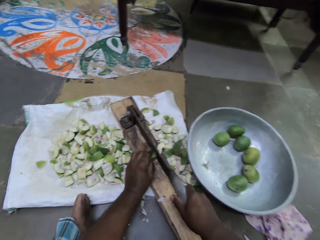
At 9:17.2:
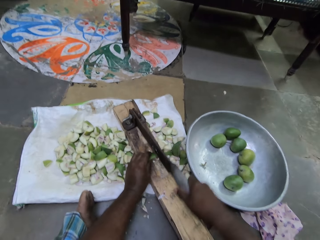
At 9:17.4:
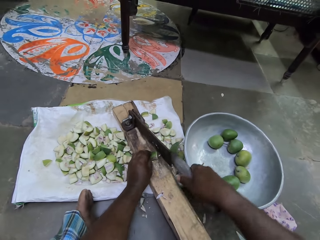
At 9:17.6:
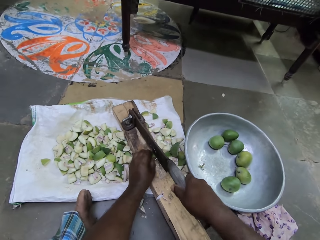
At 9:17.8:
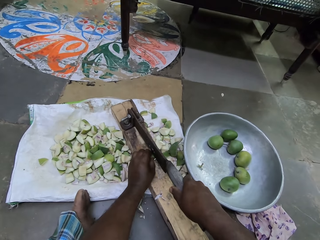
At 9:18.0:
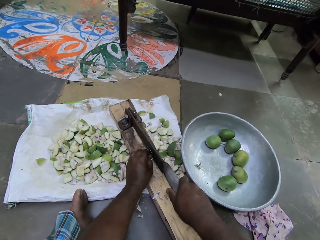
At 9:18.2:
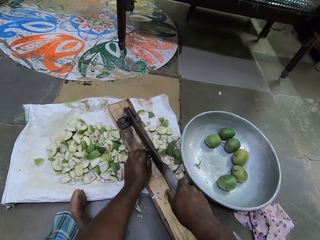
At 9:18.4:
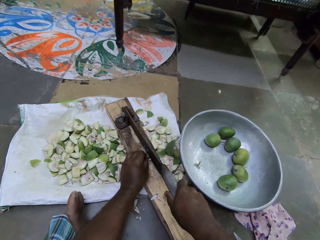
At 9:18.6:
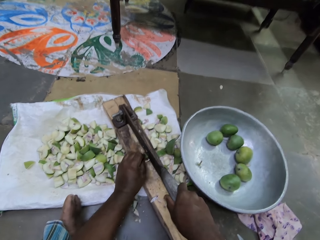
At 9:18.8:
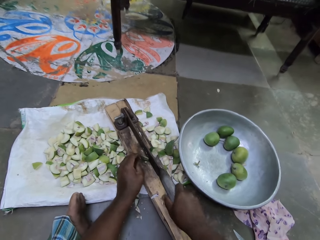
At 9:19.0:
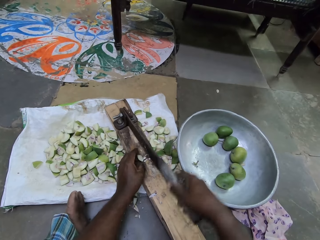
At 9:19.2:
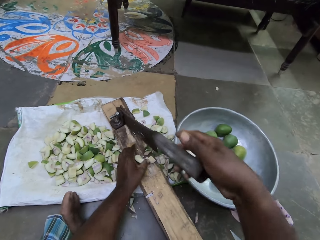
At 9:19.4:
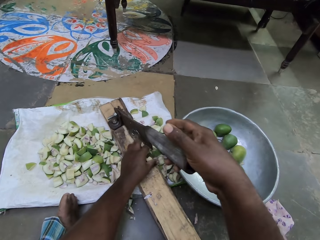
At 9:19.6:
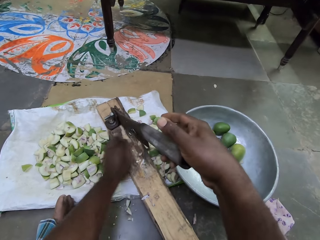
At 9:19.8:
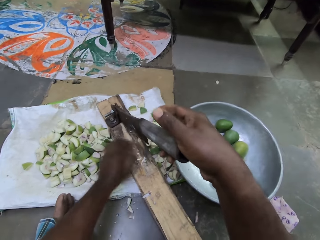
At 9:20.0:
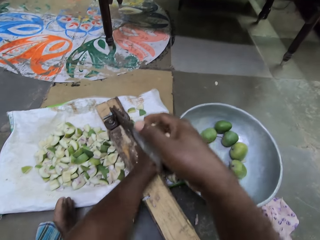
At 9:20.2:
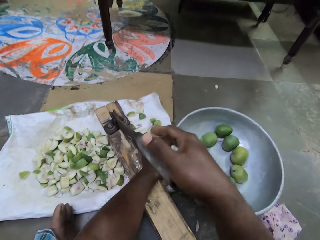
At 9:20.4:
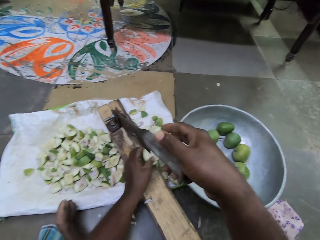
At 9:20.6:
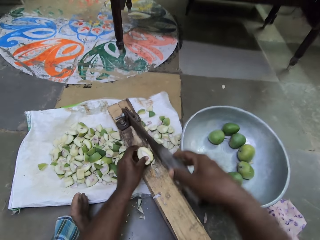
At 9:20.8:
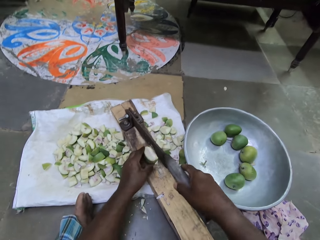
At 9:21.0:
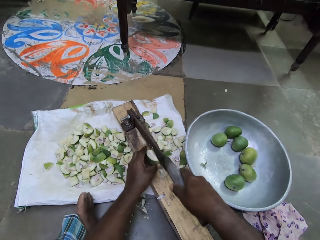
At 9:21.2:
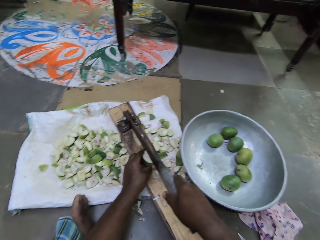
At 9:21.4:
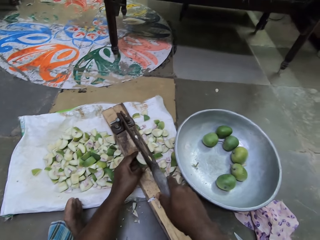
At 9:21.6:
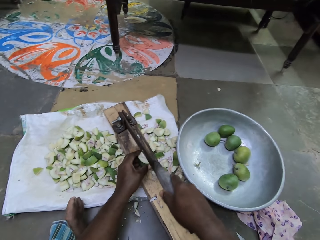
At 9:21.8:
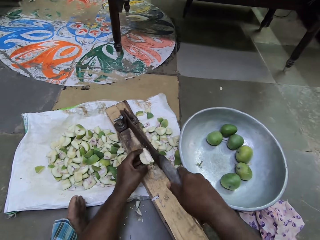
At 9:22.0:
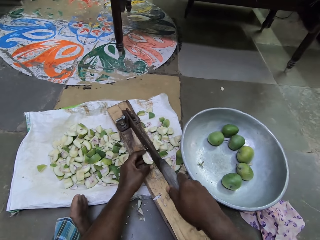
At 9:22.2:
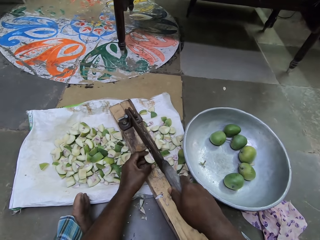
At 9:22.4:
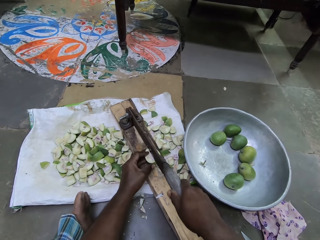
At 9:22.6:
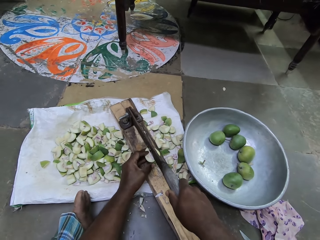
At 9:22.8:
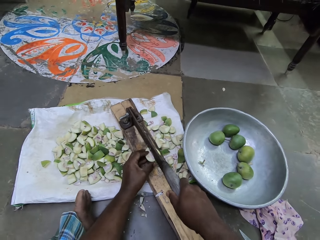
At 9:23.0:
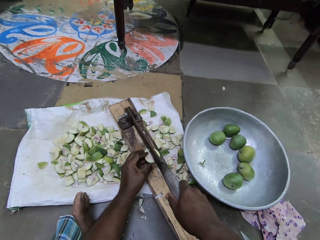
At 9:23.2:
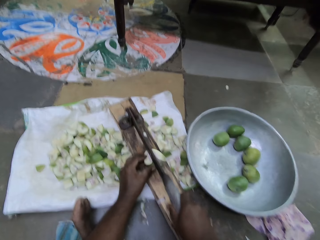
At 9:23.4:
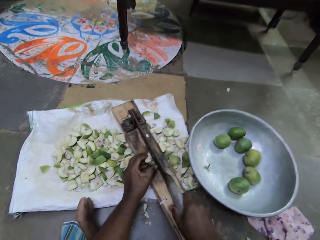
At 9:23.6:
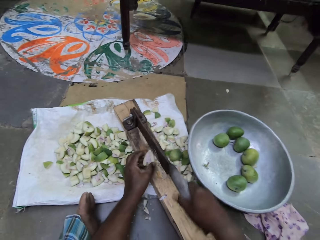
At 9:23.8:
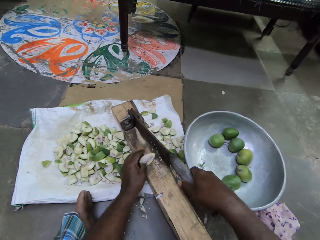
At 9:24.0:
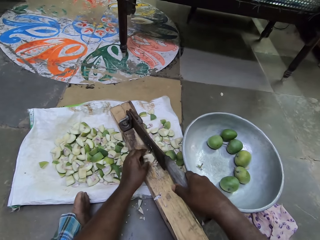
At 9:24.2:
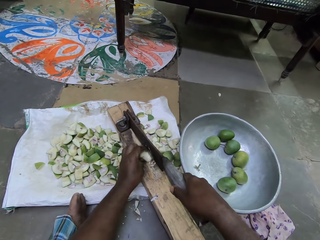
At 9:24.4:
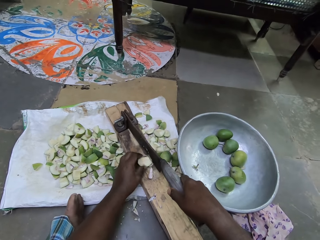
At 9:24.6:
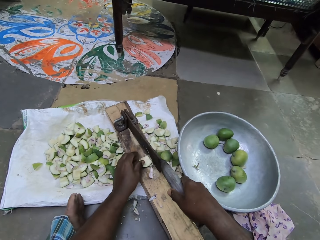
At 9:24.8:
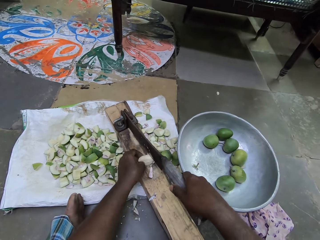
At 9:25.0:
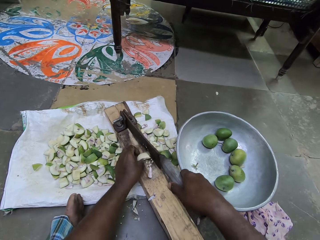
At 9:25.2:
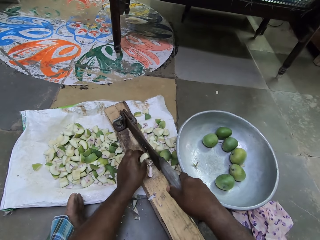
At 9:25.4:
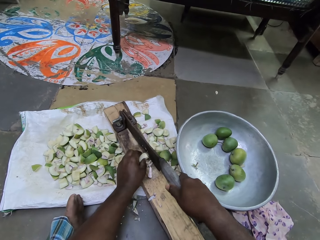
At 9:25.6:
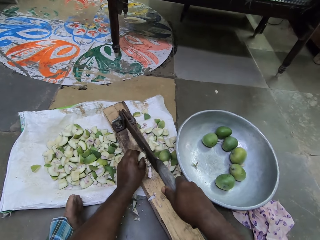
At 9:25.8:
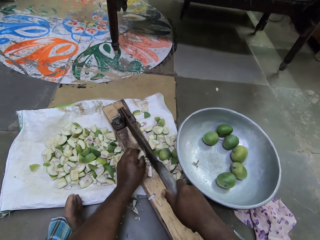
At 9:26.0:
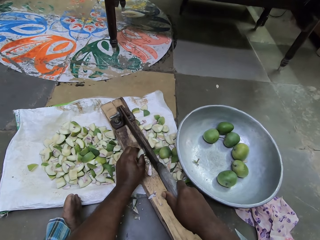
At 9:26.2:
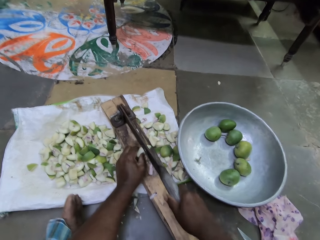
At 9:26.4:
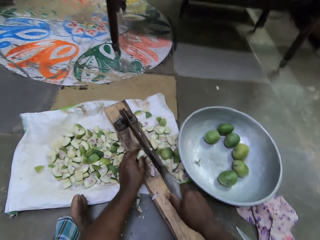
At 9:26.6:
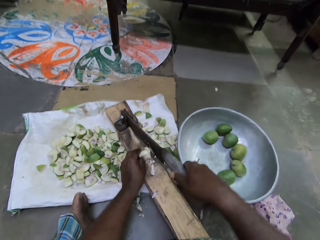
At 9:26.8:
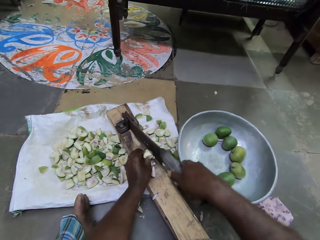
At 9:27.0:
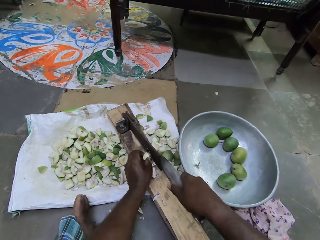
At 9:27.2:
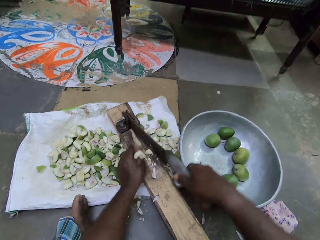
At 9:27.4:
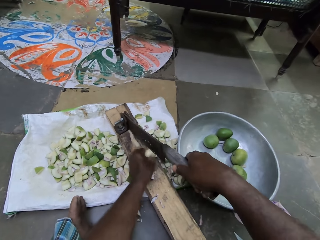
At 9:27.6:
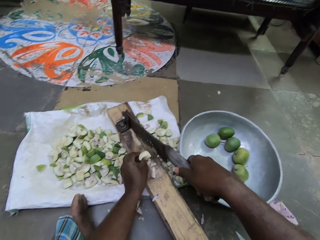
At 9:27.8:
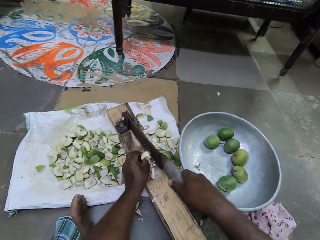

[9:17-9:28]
The camera wearer pushes mango pieces with her left hand. She removes pieces of pear on the clever cutter with her left hand. She picks a cut portion of the pear on the ground with her left hand. She places the cut portion of the pear in her left hand in the clever cutter. She slices the cut portion of the pear in her left hand with the clever cutter with her right hand.

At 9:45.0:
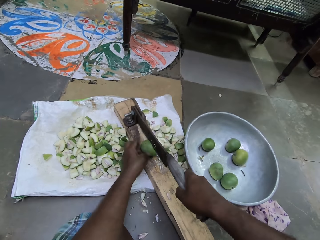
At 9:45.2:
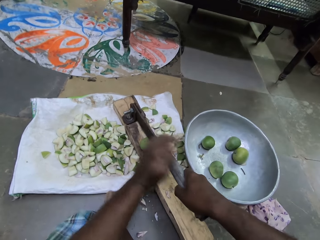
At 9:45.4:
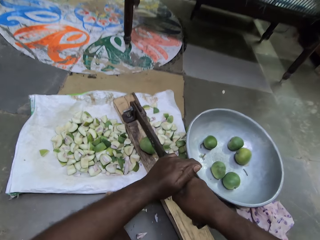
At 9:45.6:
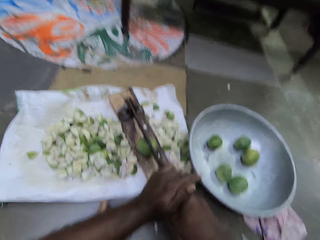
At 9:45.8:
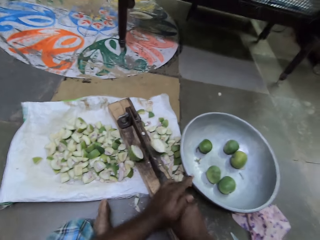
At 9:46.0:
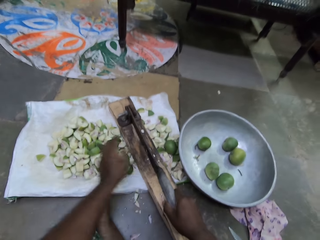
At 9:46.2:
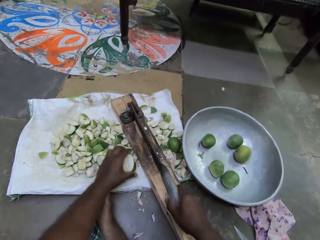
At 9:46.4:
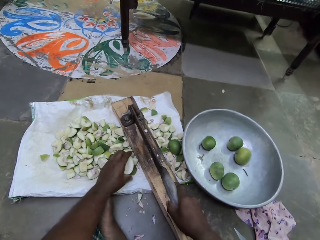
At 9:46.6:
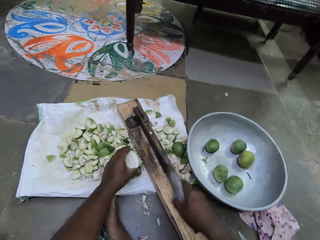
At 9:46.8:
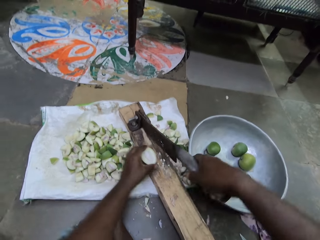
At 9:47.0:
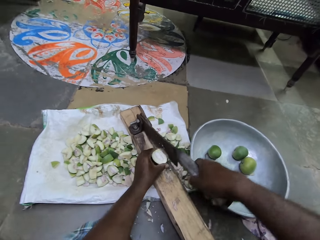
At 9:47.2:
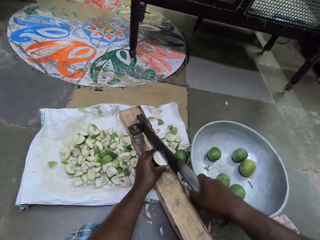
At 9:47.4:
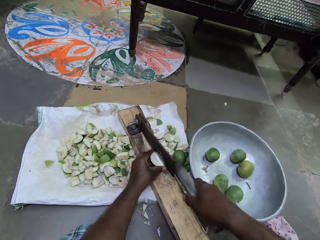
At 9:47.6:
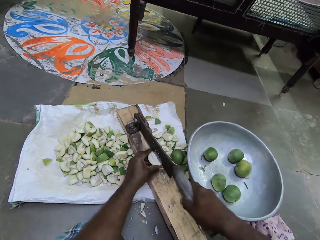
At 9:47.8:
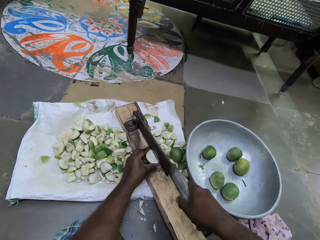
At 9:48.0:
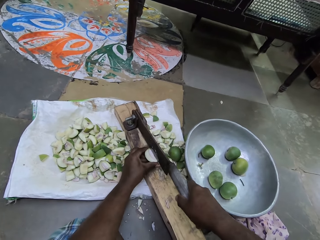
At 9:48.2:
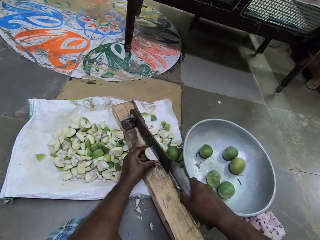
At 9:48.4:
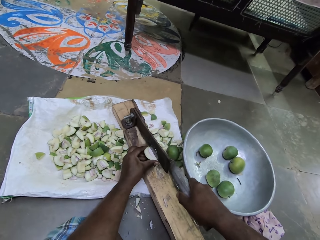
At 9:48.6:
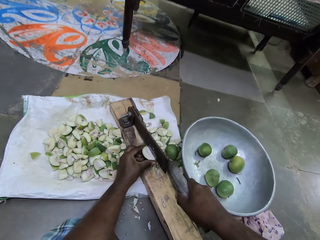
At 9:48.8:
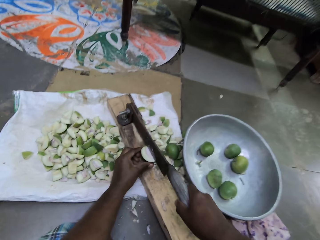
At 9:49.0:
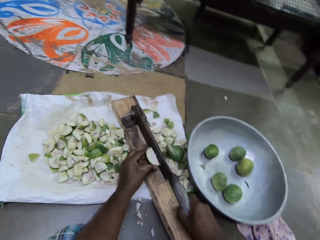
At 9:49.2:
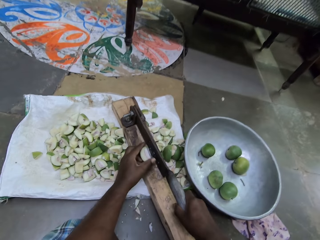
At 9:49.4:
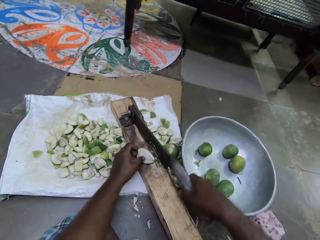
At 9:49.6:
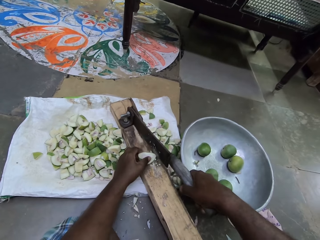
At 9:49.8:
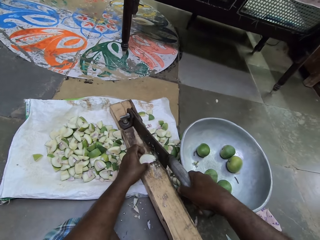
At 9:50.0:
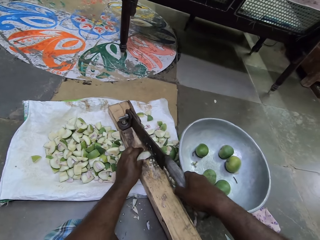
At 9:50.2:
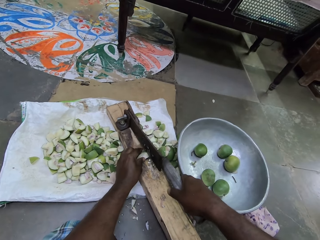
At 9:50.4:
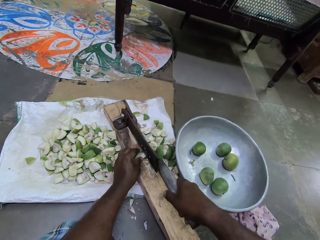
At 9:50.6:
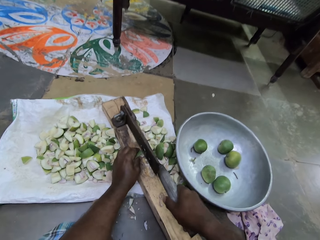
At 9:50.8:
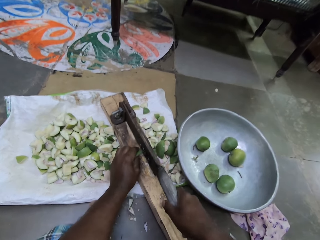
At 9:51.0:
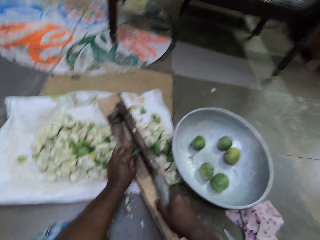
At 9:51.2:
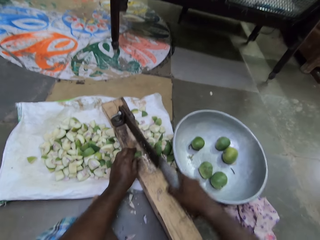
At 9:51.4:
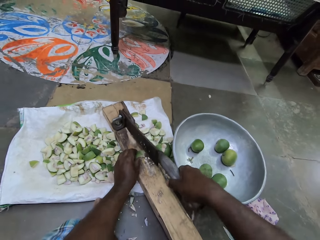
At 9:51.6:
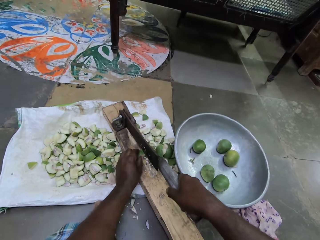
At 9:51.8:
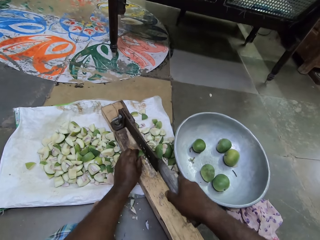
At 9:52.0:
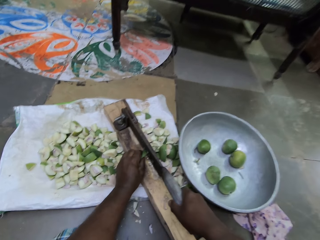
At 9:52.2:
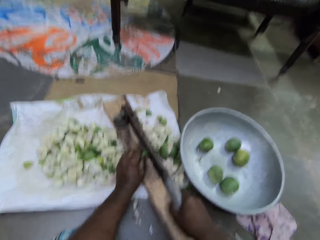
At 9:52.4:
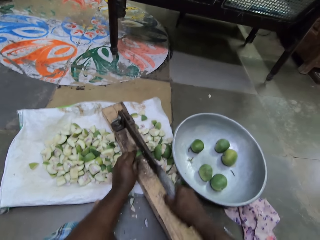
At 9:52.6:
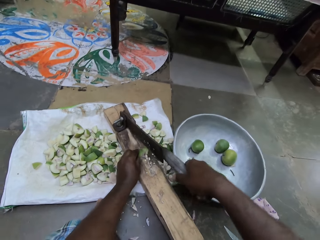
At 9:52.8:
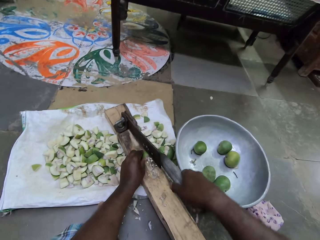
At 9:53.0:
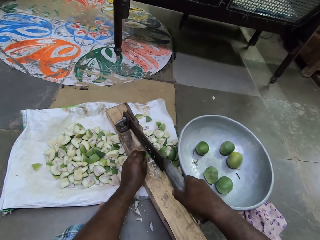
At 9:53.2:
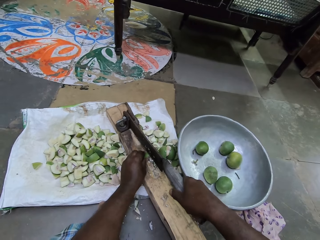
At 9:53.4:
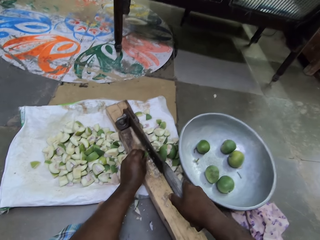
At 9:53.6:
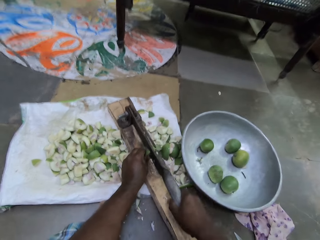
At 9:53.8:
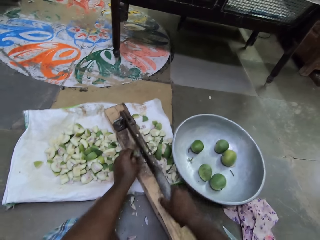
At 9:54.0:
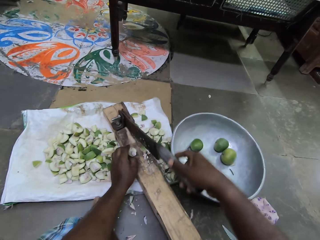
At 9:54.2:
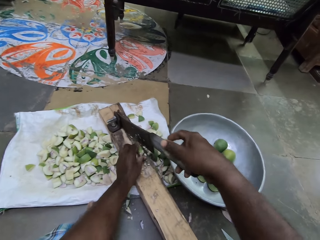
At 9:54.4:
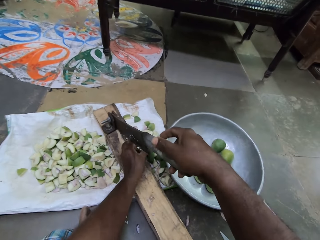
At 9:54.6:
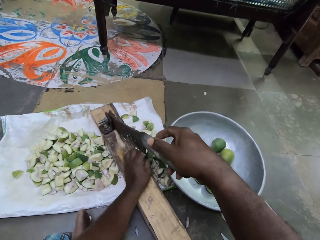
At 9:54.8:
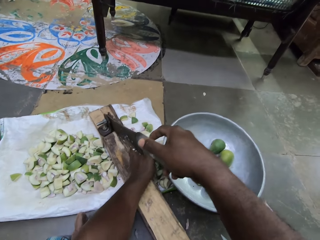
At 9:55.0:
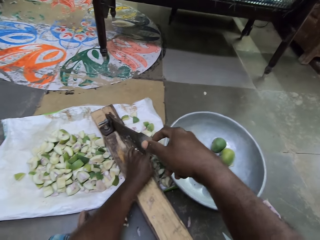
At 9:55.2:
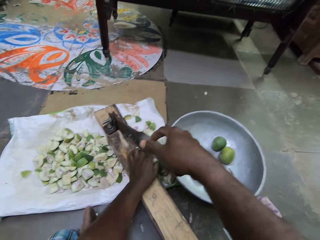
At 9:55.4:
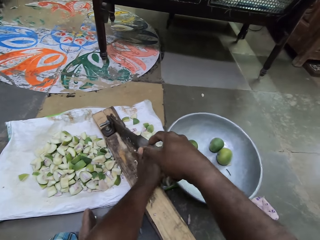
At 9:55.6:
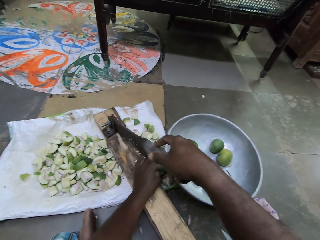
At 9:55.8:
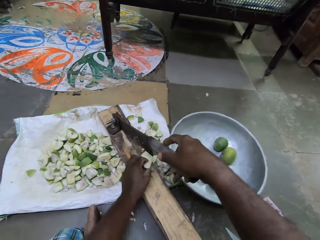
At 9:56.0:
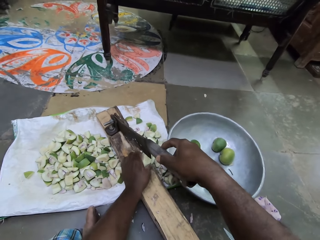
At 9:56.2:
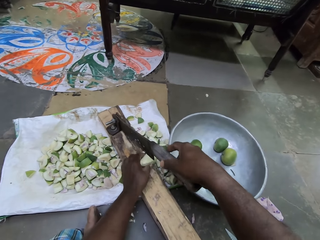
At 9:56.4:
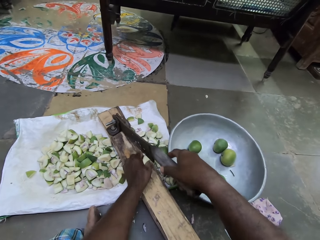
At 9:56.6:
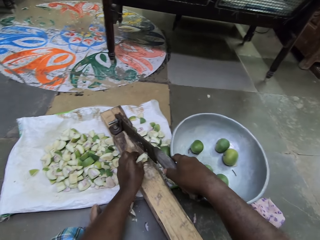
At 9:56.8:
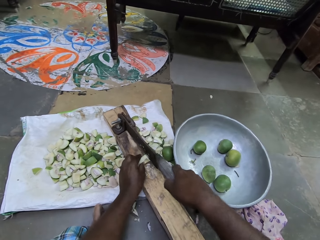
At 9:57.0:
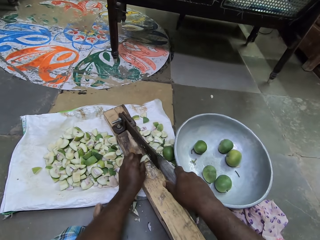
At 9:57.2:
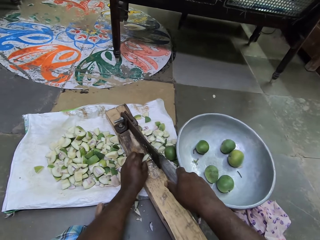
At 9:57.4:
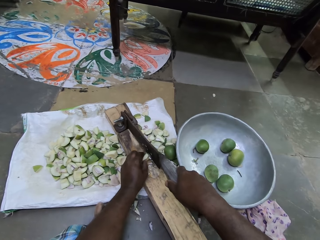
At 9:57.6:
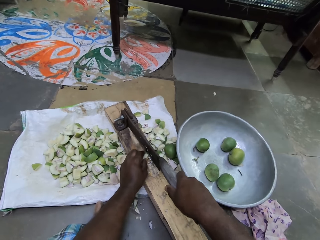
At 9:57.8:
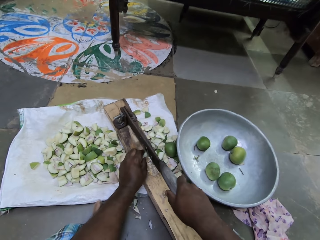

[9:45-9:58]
The camera wearer slices the pear with the clever cutter with both hands. She picks a cut portion of the pear on the ground with her left hand. She places the cut portion of the pear in her left hand in the clever cutter. She slices the cut portion of the pear in her left hand with the clever cutter with her right hand. She pushes mango pieces with her left hand. She removes pieces of pear on the clever cutter with her left hand. She picks a cut portion of the pear on the ground with her left hand. She places the cut portion of the pear in her left hand in the clever cutter. She slices the cut portion of the pear in her left hand with the clever cutter with her right hand.
